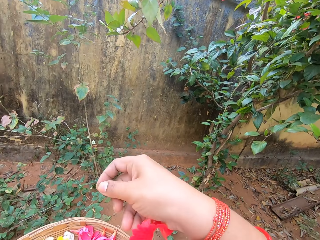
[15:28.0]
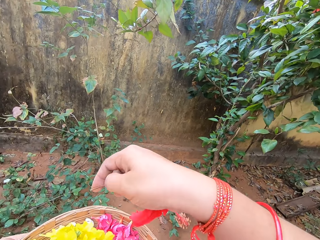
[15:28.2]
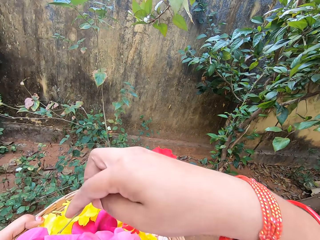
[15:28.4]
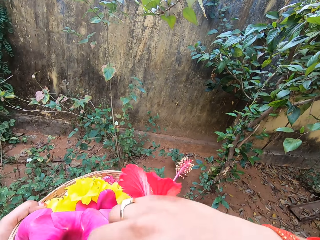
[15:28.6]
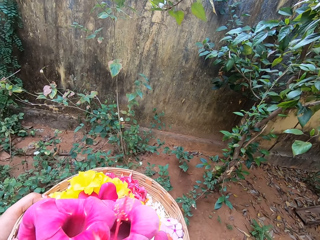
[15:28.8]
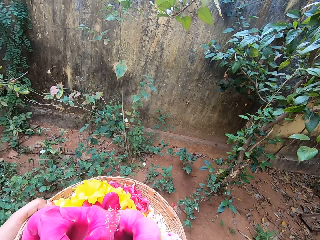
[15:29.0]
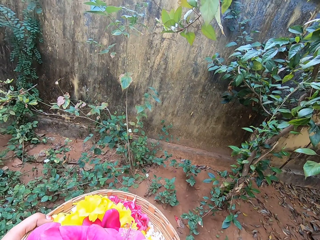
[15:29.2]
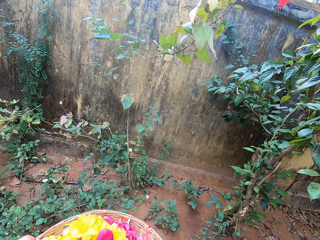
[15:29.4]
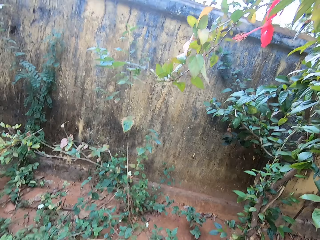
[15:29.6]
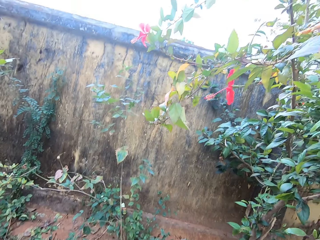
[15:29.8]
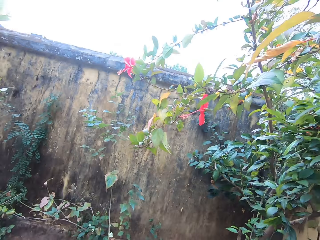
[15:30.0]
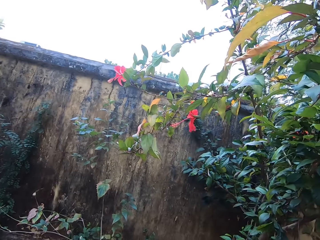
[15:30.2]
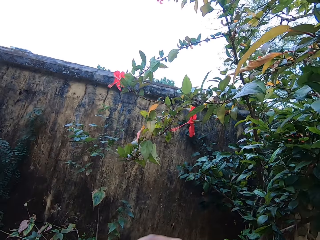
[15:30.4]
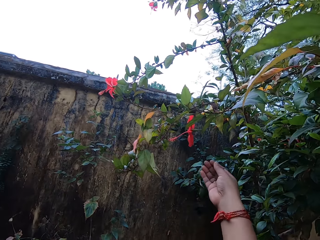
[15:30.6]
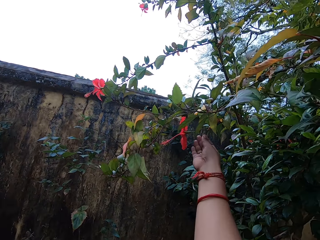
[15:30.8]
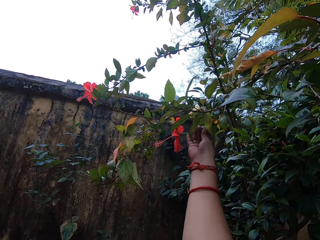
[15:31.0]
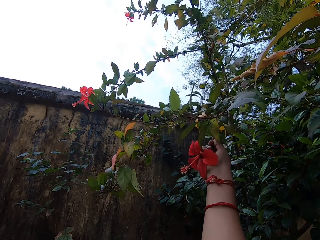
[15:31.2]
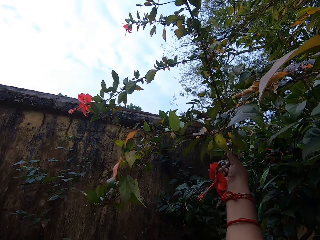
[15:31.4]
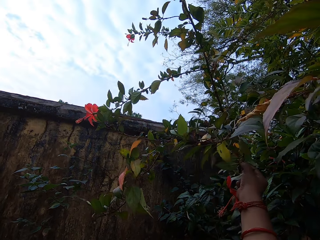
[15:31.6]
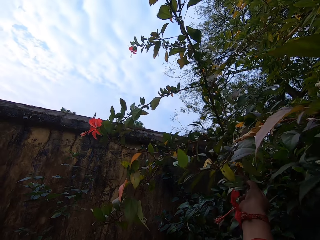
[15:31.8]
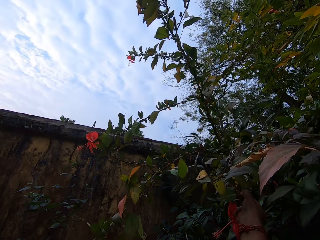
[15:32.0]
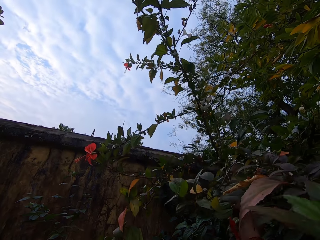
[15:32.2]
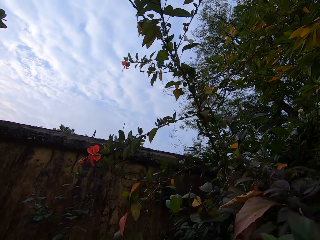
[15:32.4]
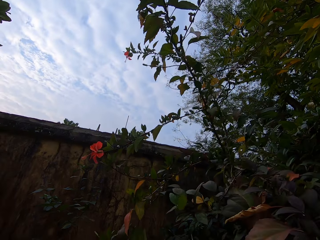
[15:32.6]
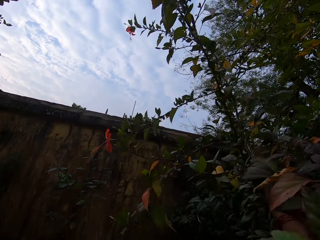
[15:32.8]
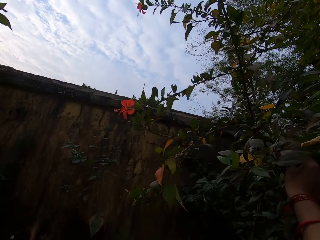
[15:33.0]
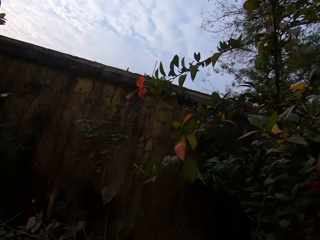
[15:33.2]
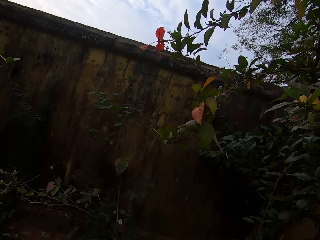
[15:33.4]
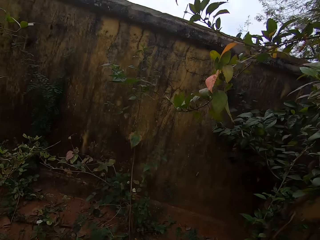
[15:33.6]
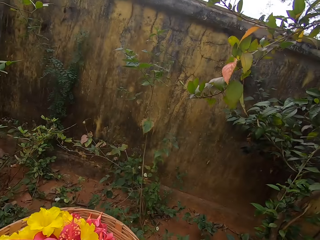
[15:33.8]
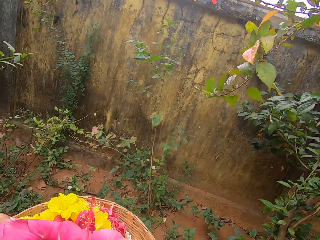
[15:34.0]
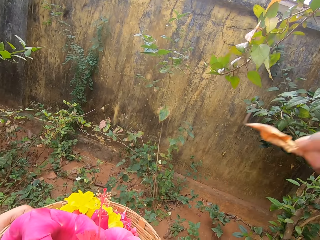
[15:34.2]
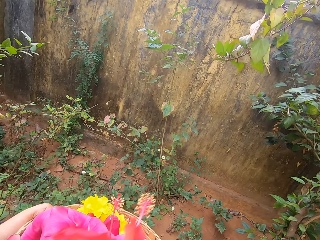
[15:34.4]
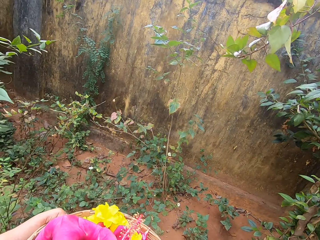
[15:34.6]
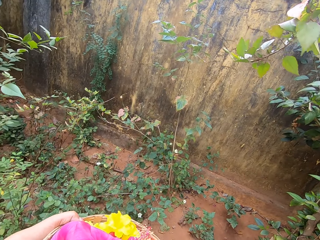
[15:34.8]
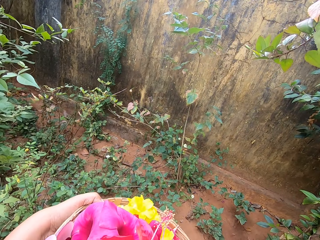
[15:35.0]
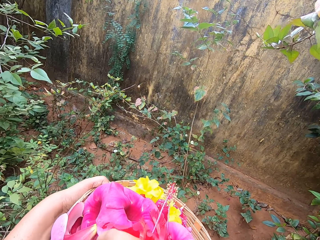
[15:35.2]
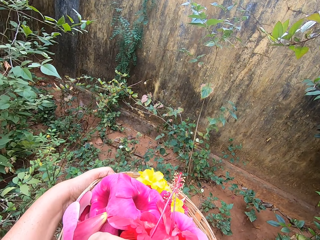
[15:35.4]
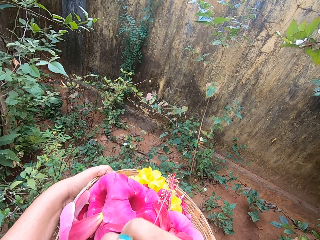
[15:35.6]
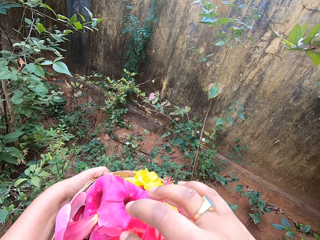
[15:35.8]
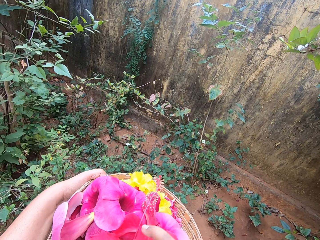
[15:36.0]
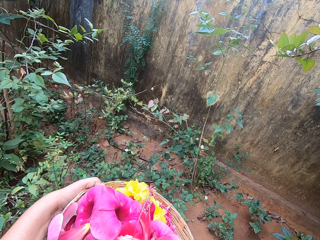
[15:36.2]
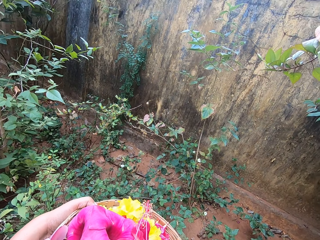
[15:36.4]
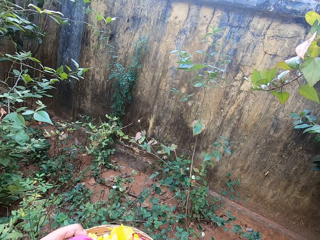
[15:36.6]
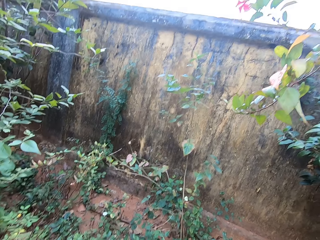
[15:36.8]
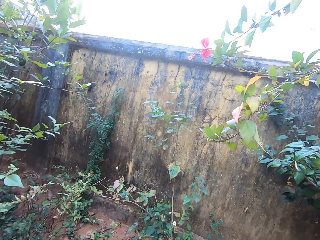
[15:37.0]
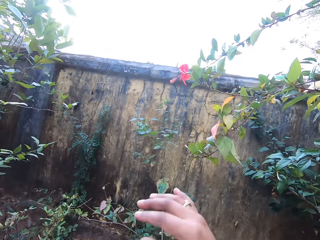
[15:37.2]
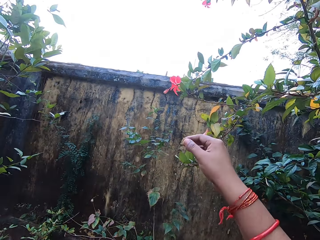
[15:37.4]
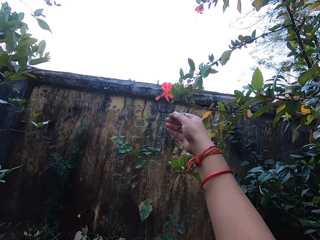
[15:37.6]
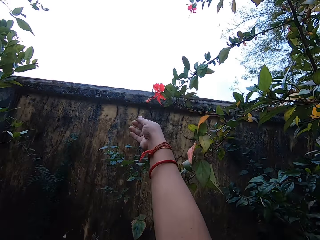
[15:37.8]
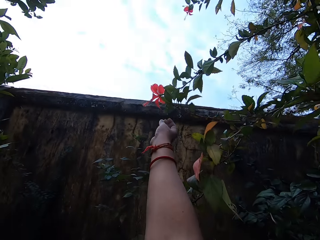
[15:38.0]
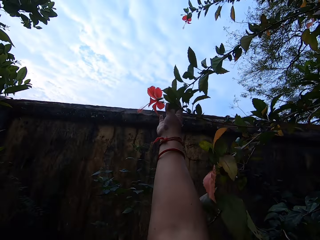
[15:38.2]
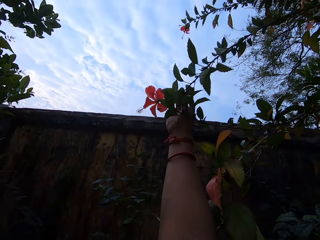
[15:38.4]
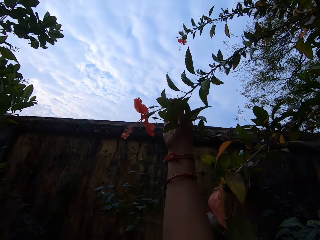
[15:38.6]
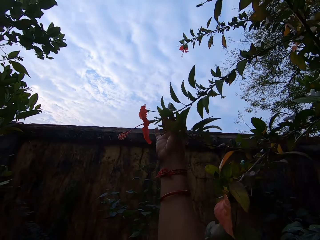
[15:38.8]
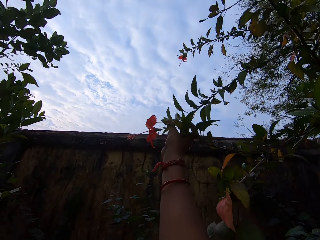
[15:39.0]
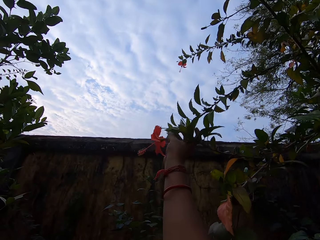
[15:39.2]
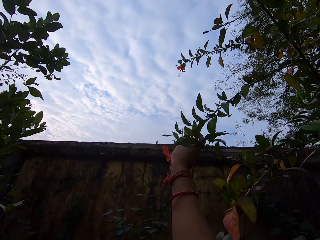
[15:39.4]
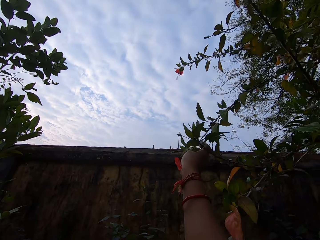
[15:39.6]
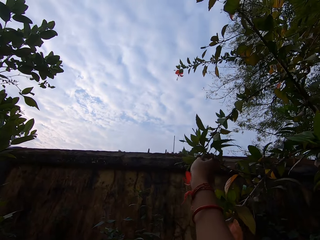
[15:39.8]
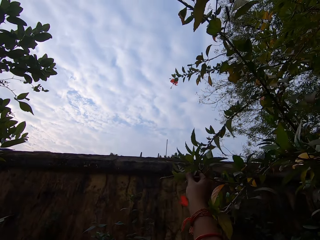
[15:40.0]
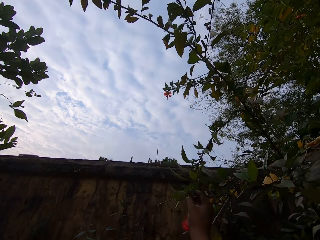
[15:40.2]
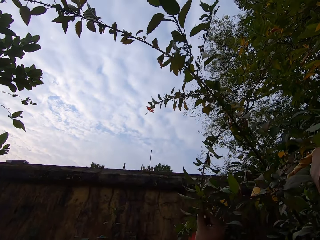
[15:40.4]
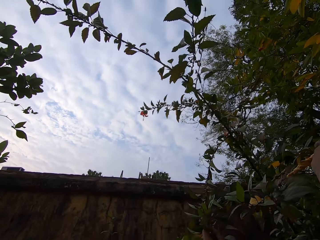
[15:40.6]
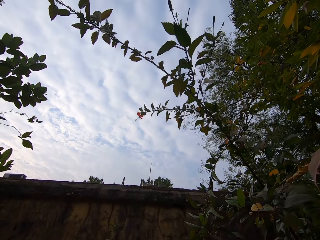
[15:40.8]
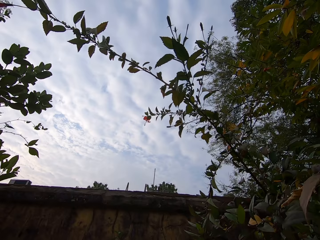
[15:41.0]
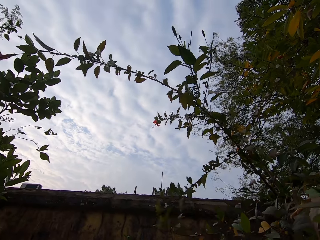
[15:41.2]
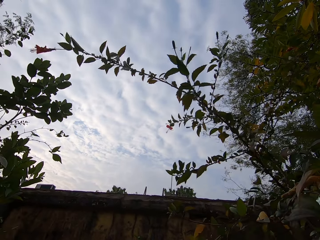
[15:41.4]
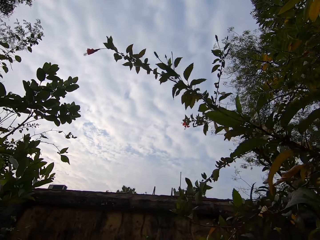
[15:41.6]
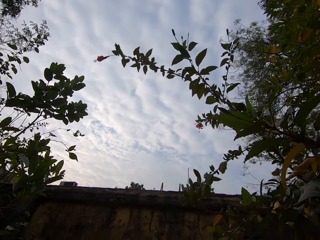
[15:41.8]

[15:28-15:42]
The camera wearer puts the flowers in the basket. They pluck a flower with the right hand. They put the flowers in the basket. They pluck a flower with the right hand.

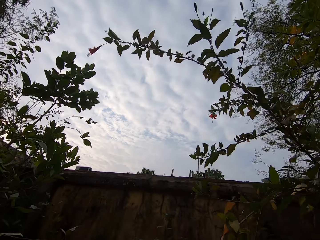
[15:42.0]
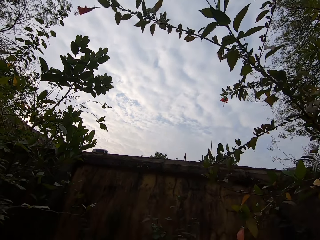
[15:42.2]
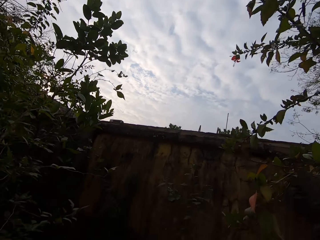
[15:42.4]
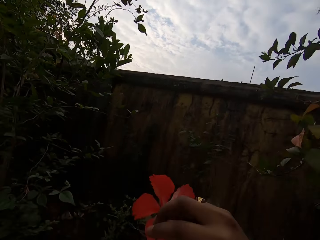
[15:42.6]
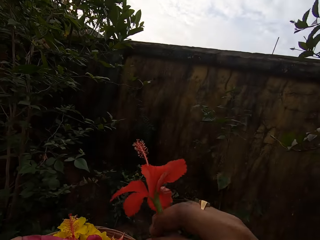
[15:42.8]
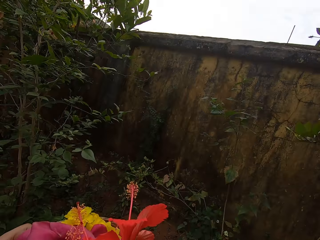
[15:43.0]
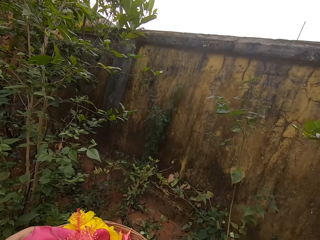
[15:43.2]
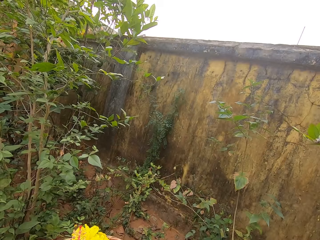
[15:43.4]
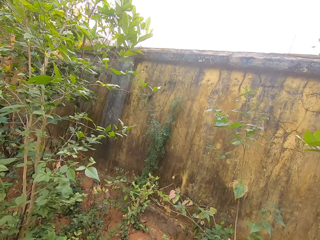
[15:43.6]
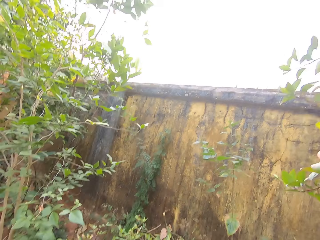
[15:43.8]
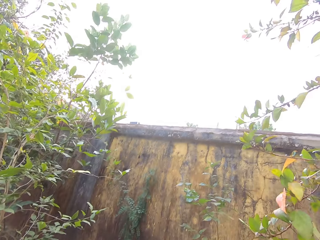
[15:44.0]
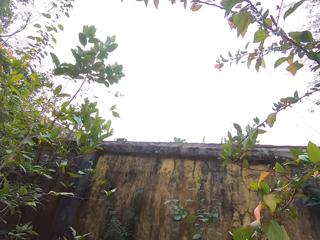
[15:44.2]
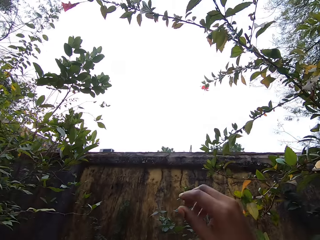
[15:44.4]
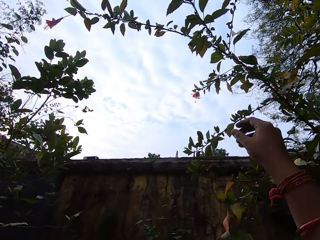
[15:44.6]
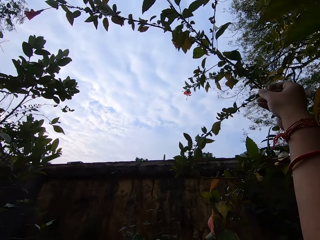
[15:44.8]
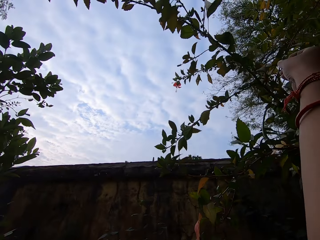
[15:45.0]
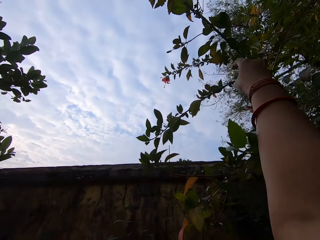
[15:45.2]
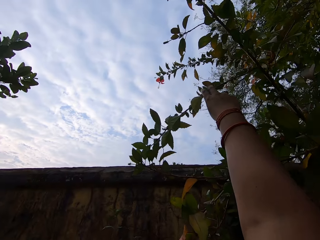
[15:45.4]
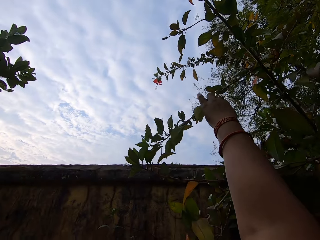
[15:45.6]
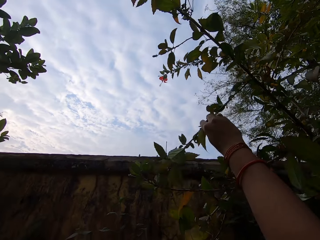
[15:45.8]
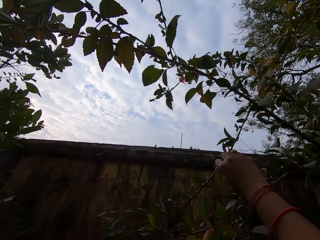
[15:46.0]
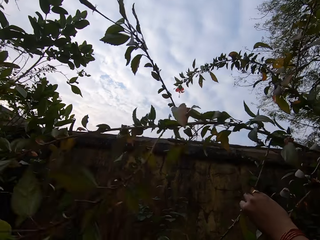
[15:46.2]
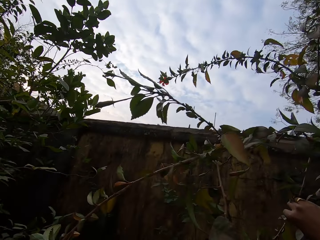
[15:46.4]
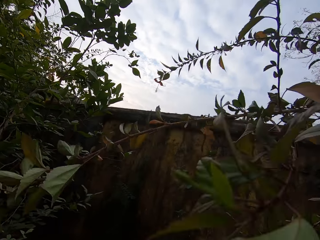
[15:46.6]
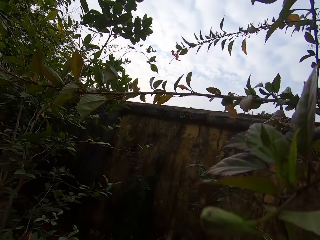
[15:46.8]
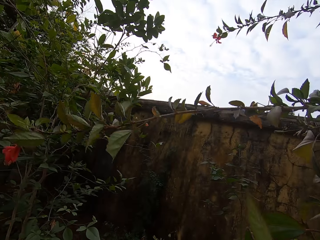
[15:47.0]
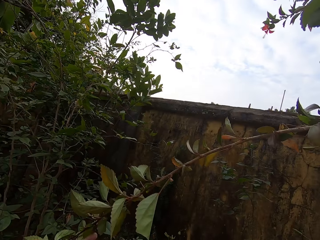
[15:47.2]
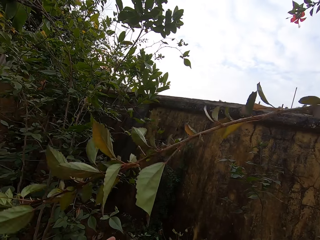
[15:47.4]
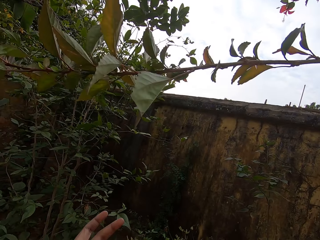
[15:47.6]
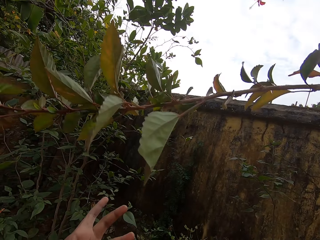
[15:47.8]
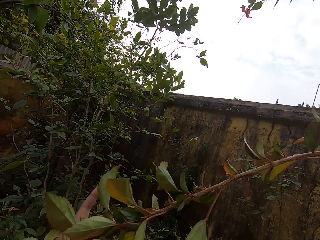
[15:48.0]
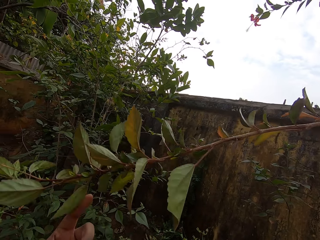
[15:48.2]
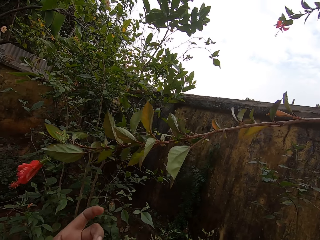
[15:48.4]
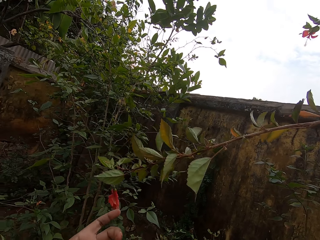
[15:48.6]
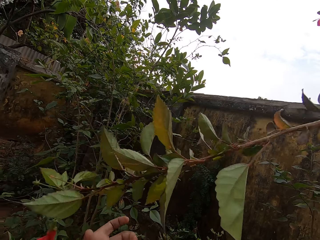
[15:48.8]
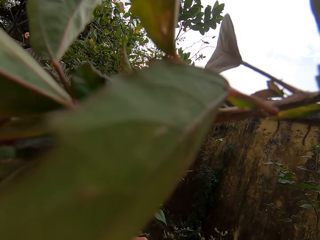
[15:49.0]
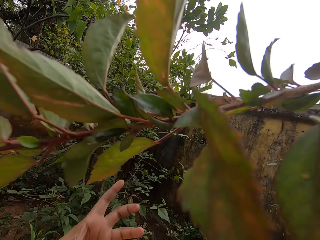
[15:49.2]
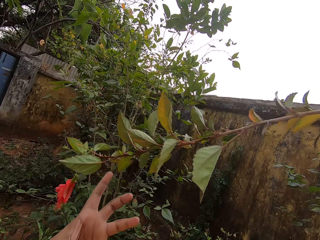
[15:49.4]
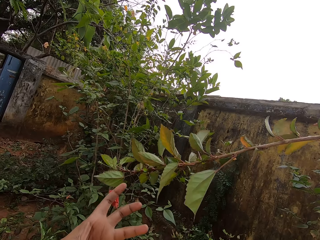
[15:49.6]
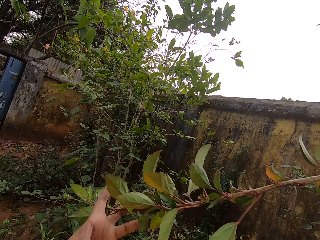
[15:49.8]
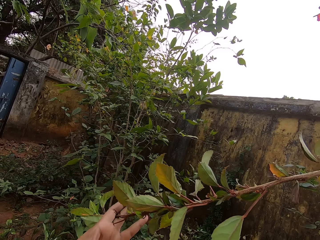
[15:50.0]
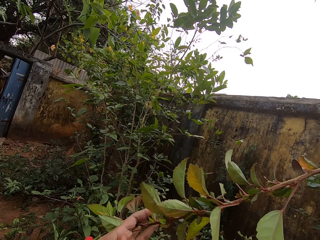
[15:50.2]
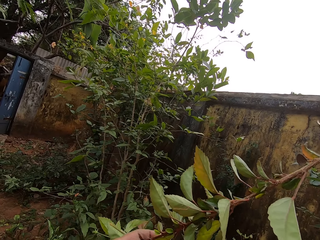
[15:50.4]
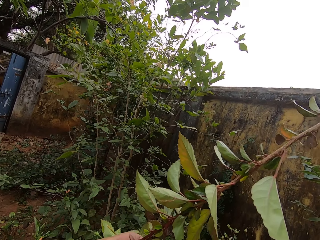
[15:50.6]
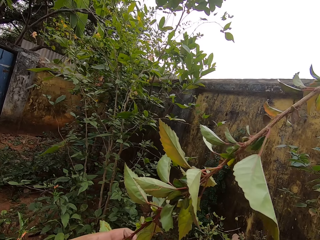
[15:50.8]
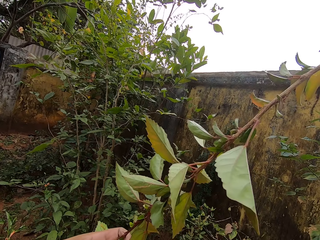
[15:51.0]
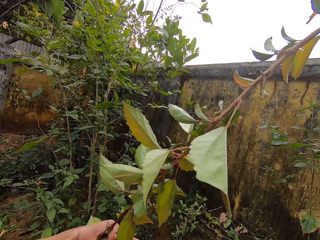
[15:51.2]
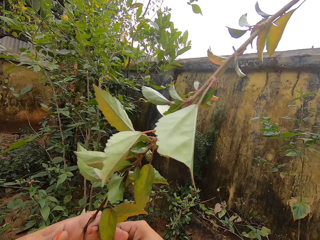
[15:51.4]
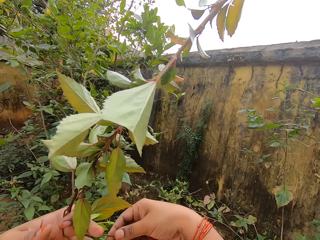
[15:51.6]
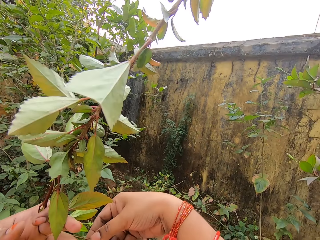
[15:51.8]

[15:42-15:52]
The camera wearer puts the flowers in the basket. They pull down a branch of a tree.
